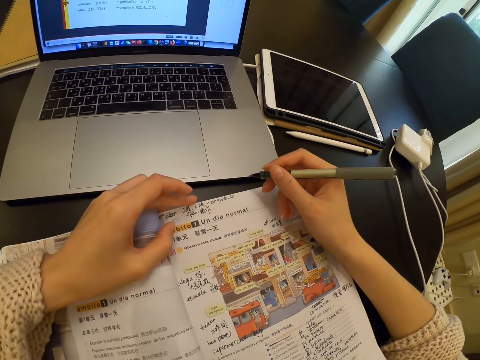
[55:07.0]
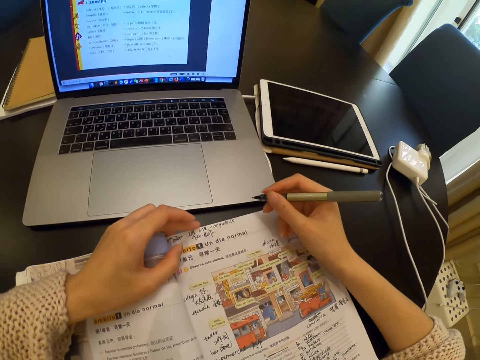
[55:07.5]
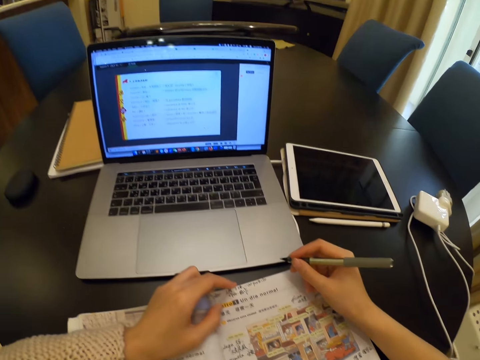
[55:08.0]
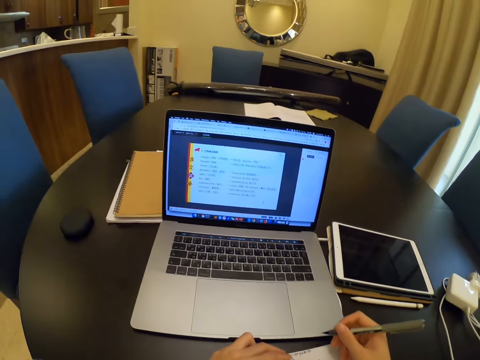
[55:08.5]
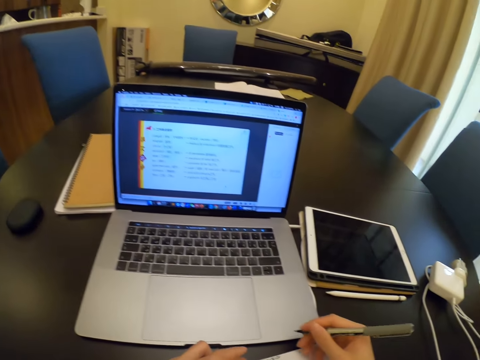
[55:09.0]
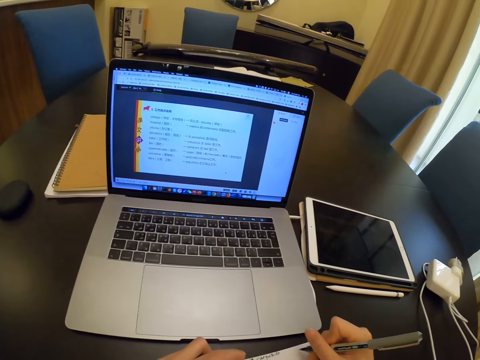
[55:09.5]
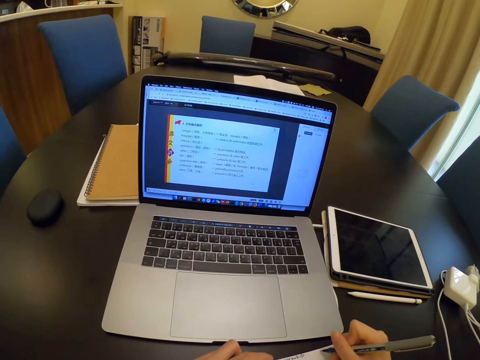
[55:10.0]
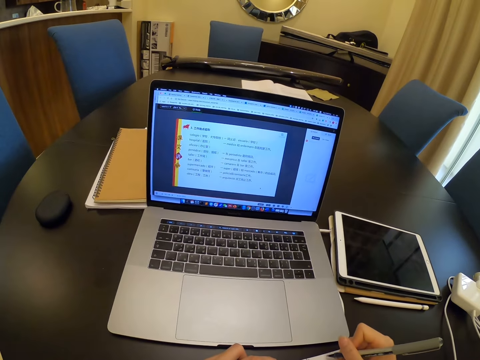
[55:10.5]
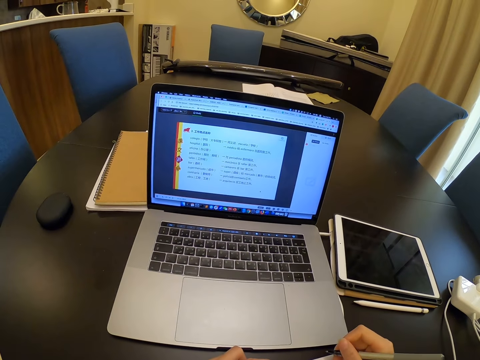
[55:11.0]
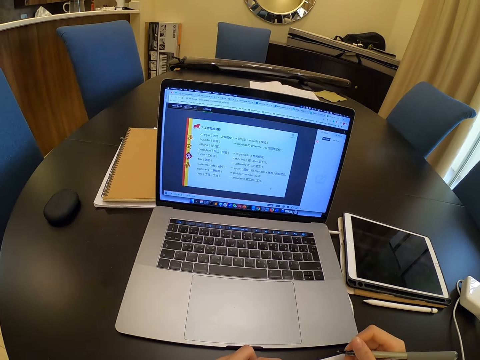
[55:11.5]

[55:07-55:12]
The camera wearer looks at the laptop. She moves the pen on her left hand.
